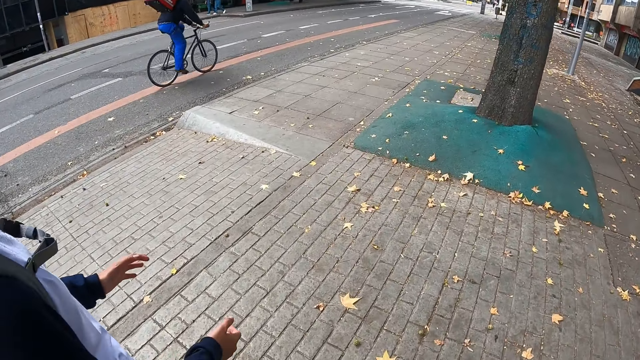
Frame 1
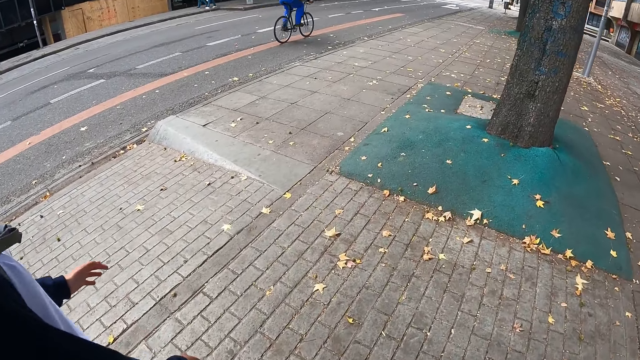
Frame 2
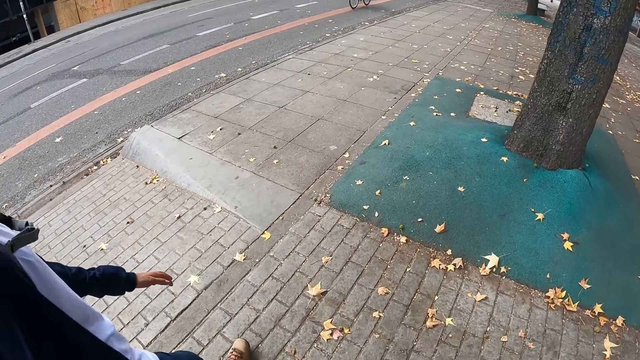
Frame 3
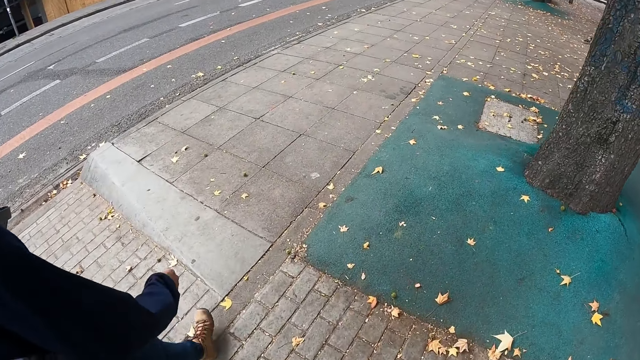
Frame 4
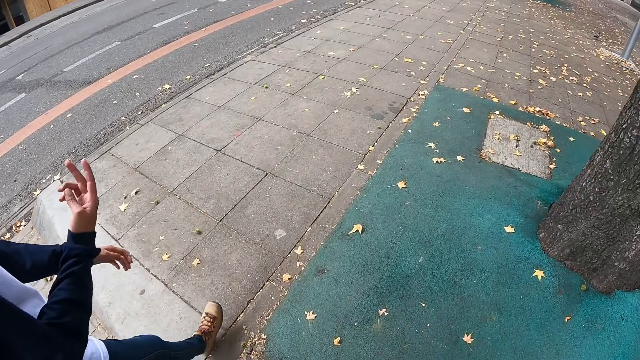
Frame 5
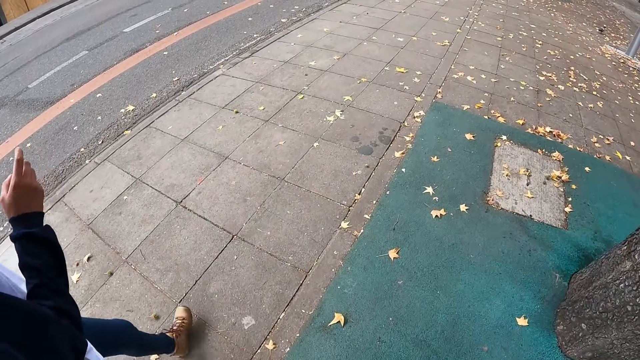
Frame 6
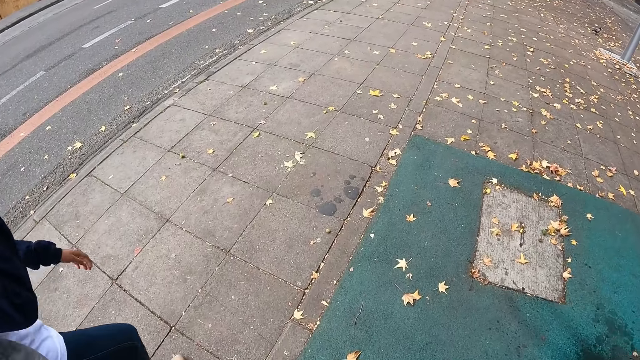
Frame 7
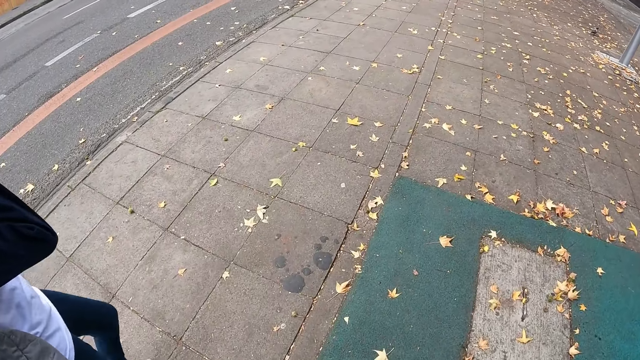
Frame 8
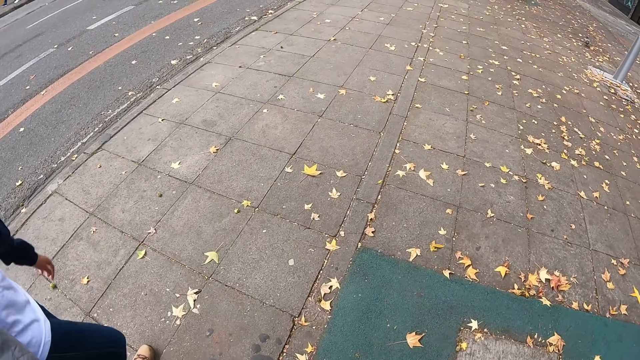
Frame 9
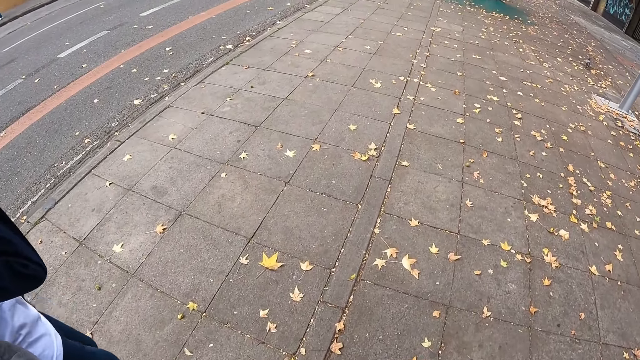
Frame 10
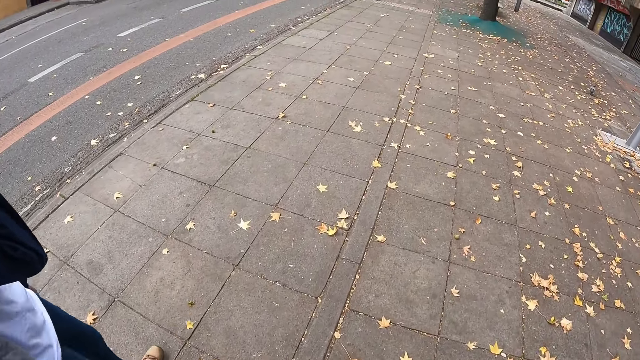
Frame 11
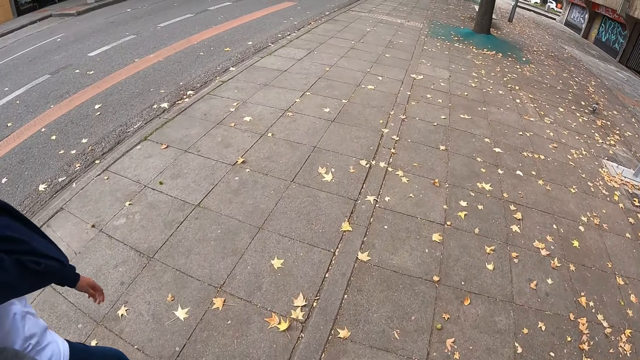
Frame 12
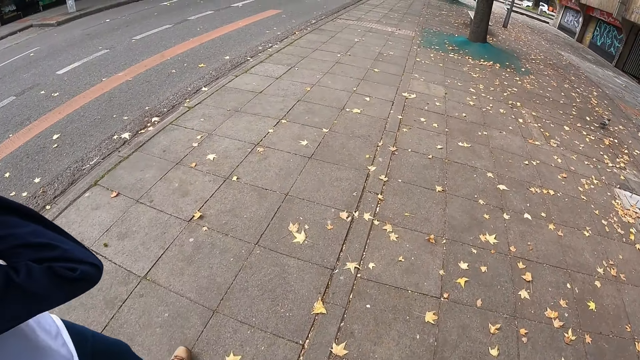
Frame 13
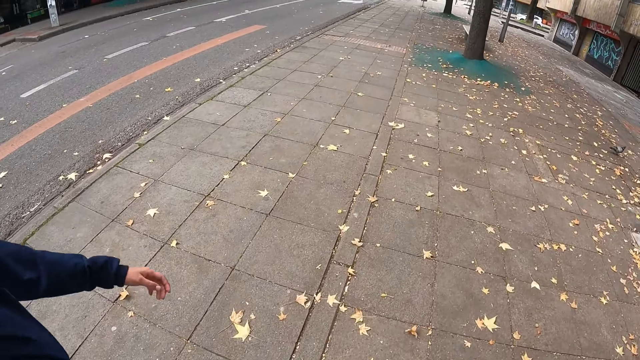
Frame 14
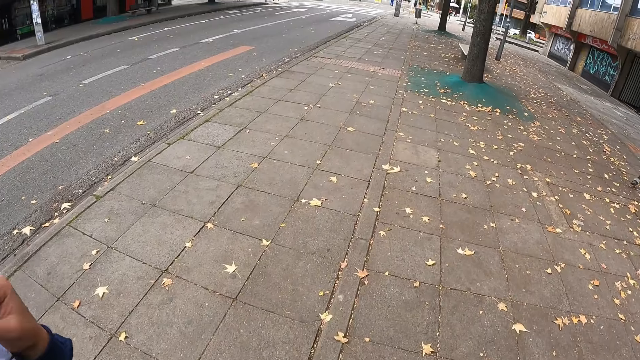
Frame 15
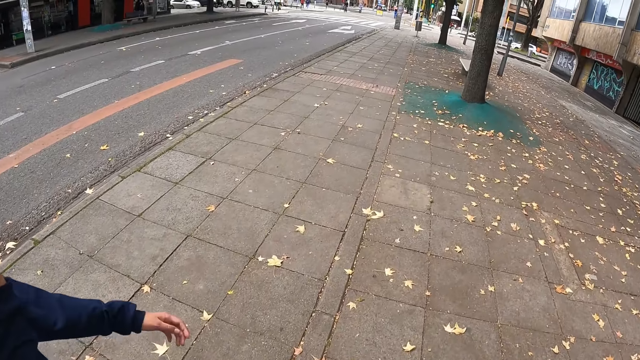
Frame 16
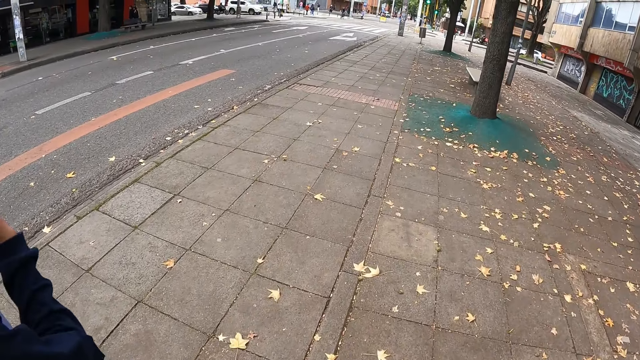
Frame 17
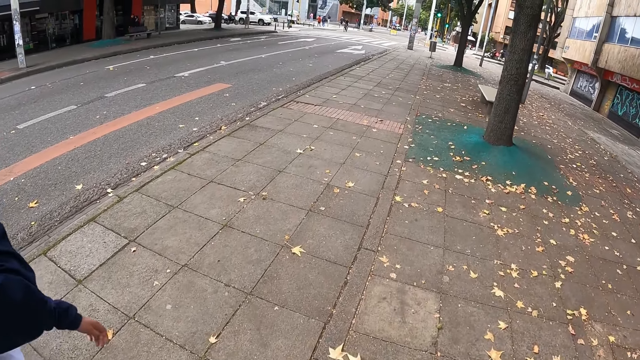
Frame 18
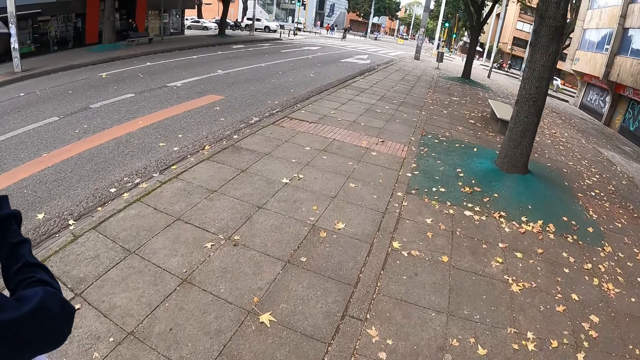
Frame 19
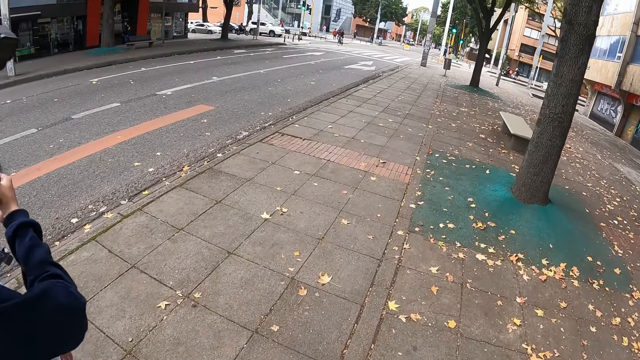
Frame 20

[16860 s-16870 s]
A person lifts a hand.

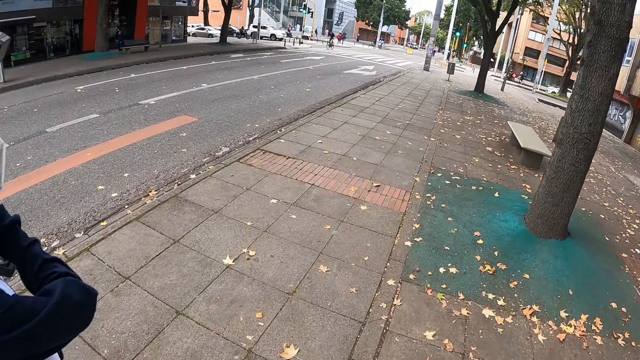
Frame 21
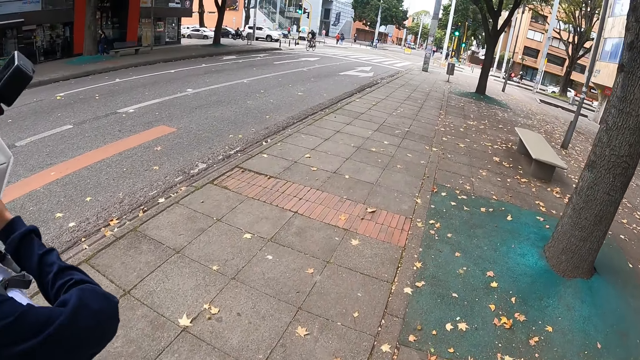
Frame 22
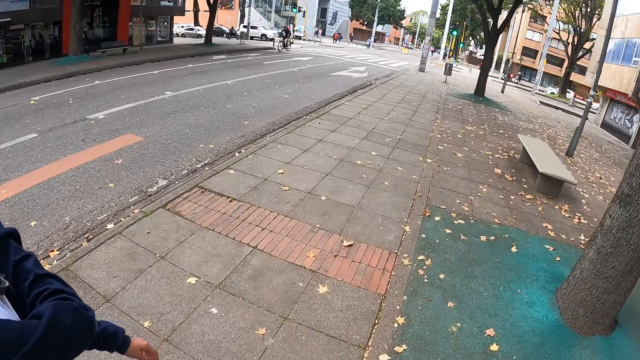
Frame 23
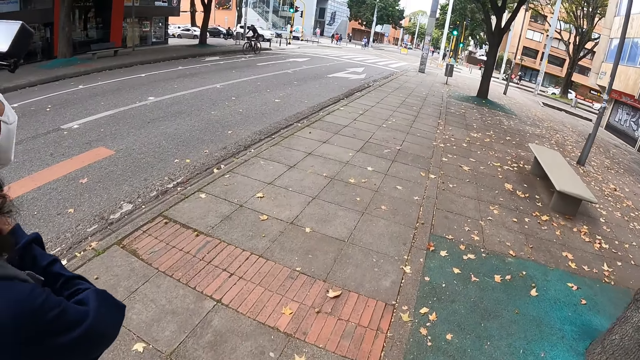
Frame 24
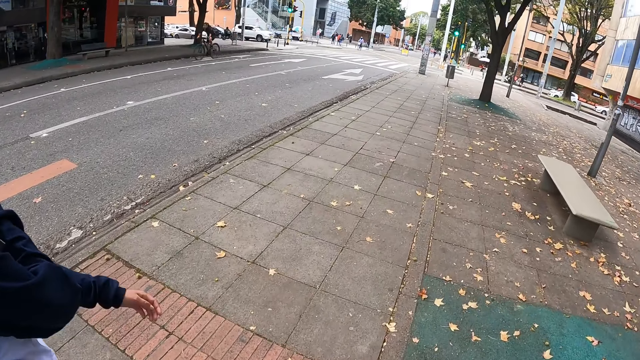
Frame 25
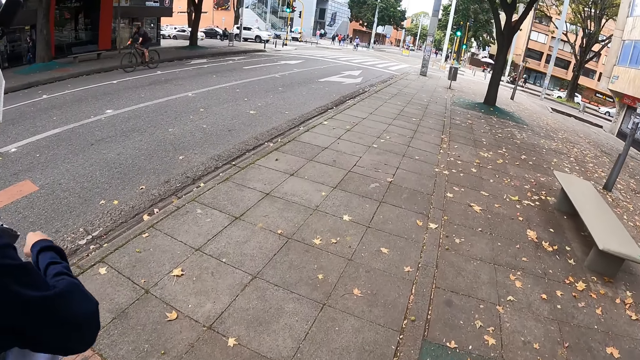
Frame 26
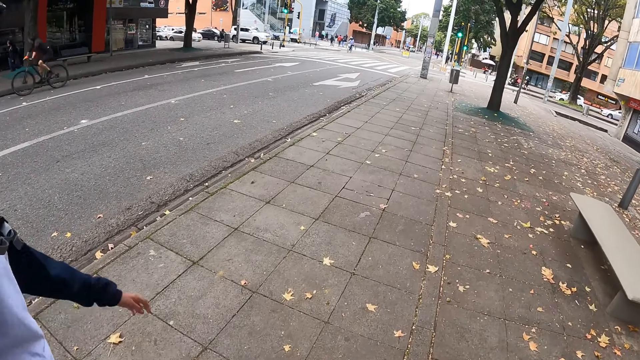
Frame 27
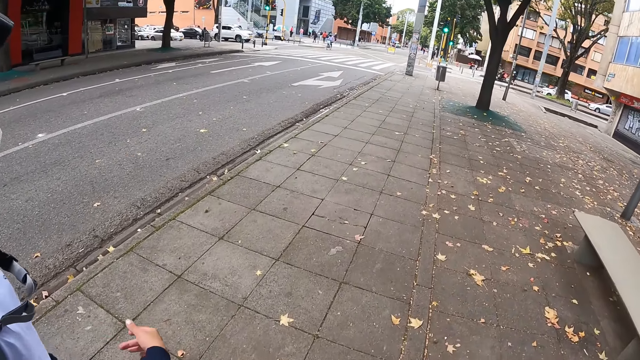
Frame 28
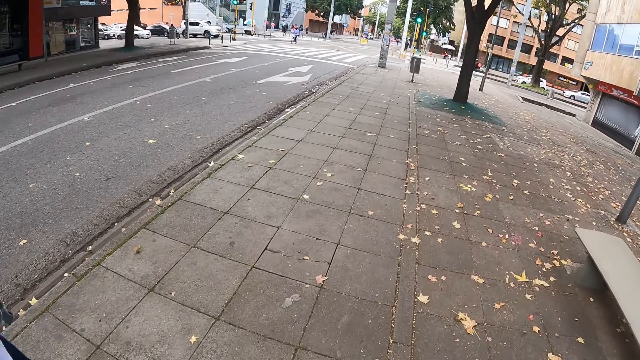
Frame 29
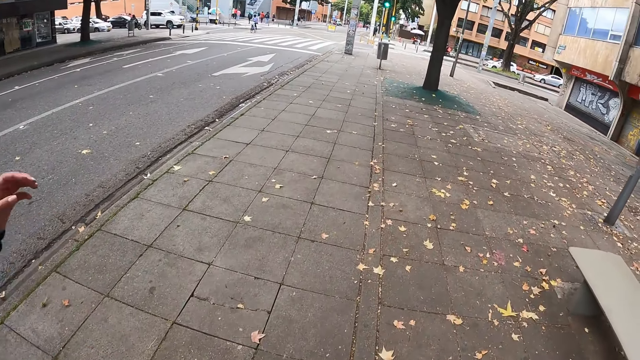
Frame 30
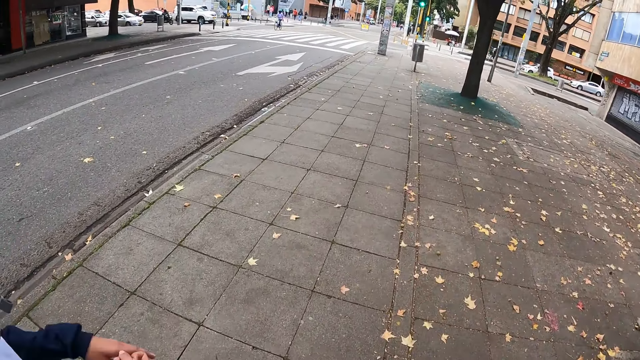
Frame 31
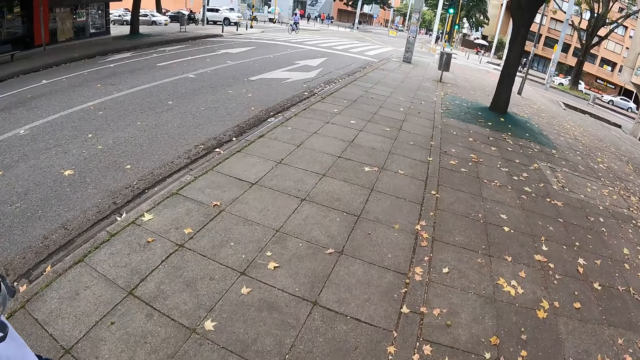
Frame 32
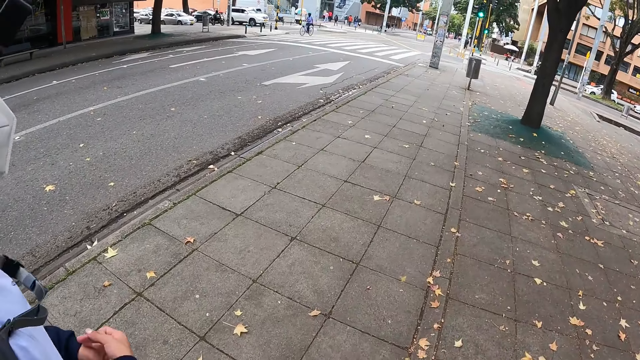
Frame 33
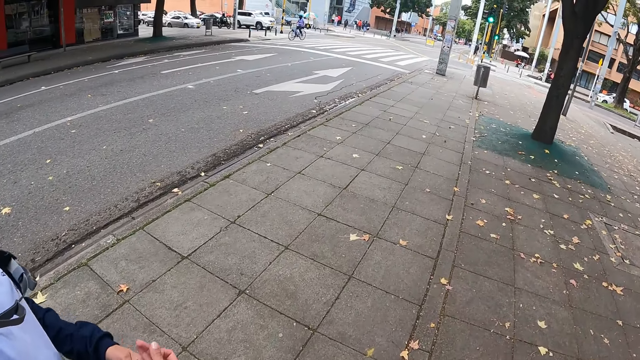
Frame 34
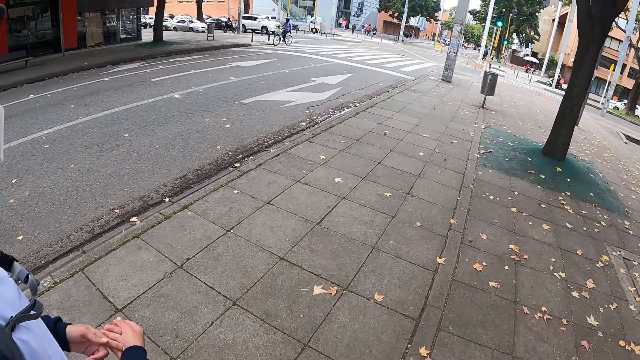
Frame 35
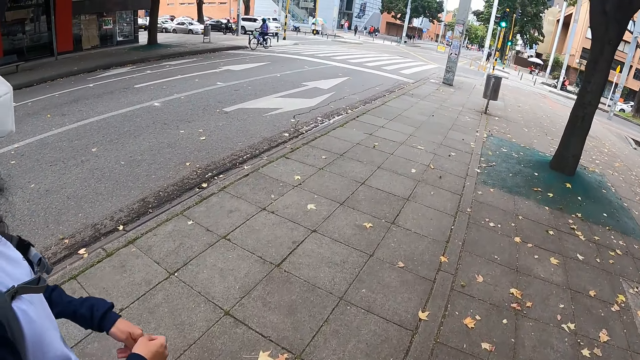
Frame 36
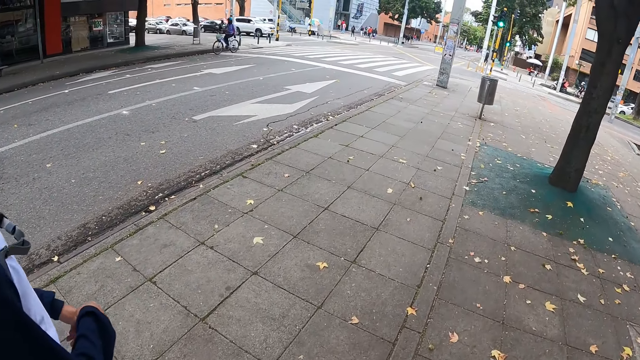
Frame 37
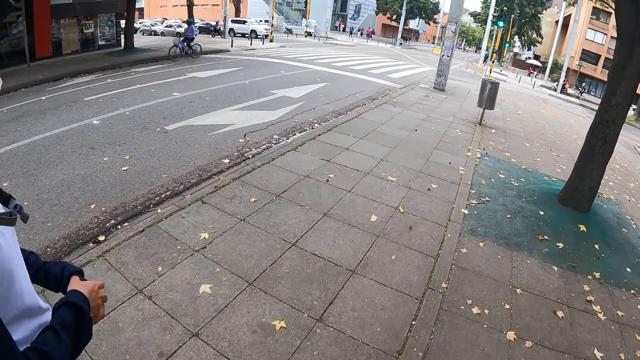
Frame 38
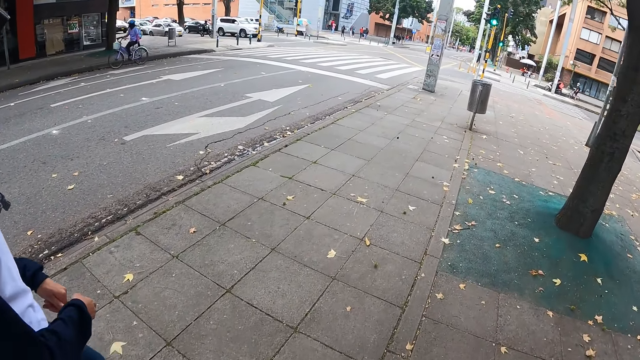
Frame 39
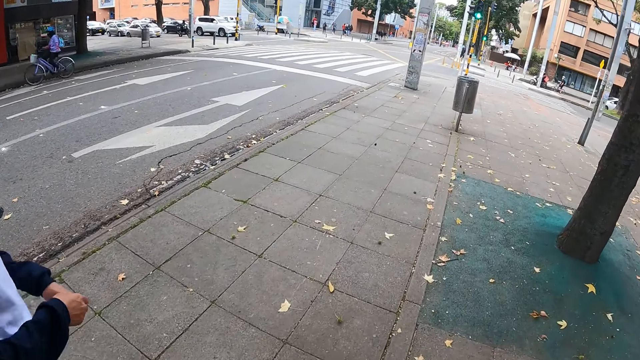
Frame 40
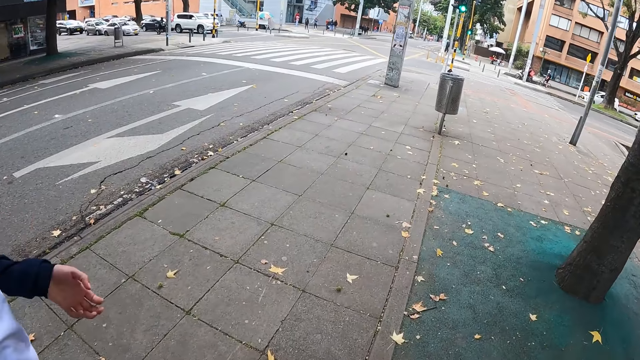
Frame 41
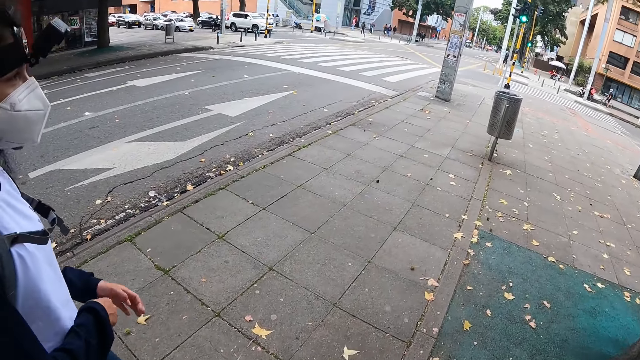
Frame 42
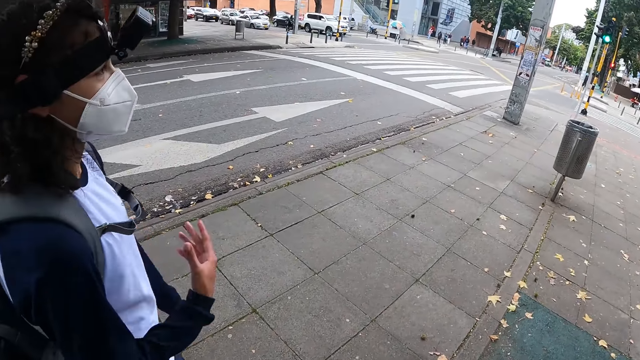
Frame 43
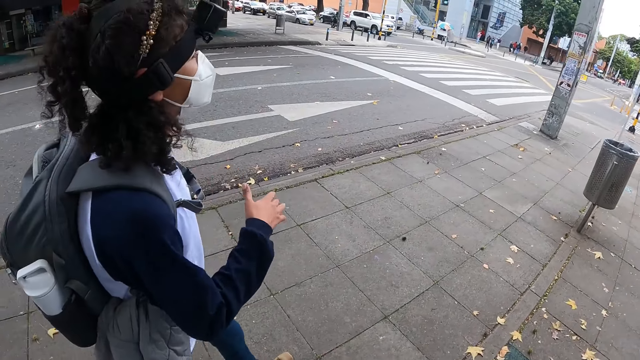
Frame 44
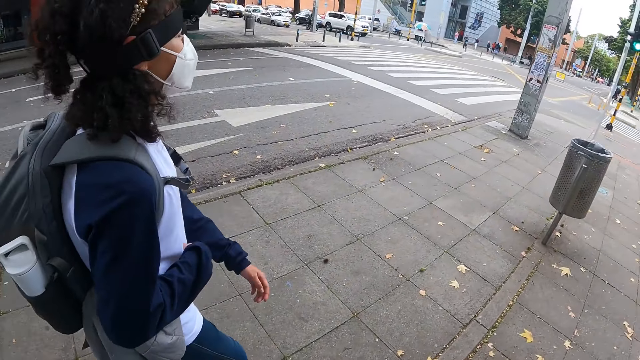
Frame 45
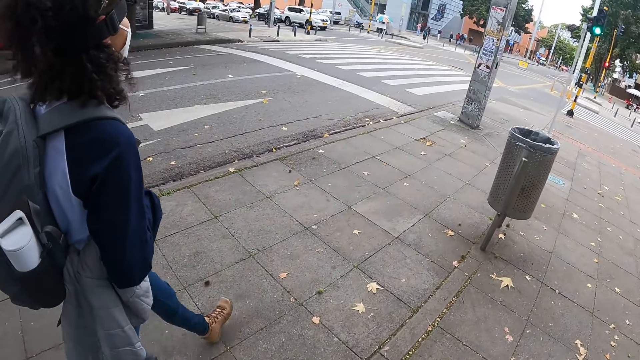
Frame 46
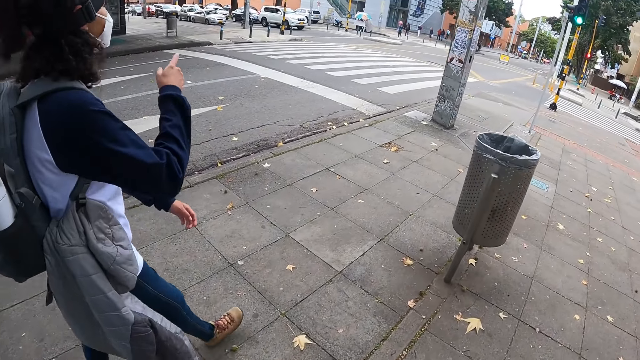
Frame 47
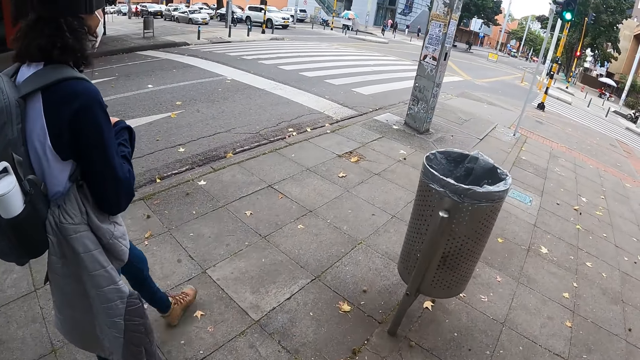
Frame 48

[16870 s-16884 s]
A person adjusts the hand. The person gestures with hands.
